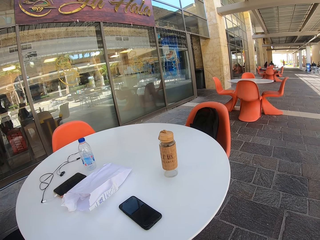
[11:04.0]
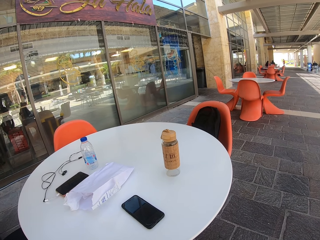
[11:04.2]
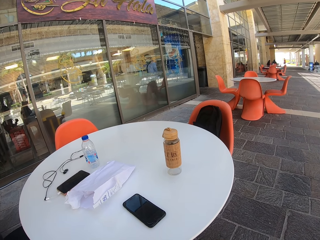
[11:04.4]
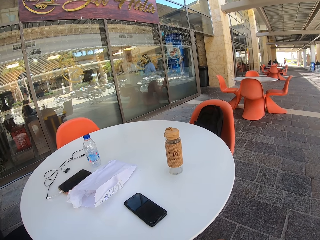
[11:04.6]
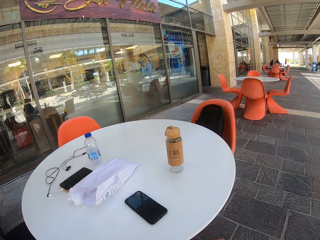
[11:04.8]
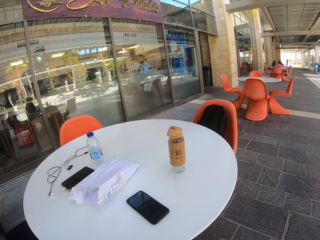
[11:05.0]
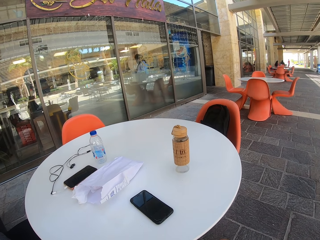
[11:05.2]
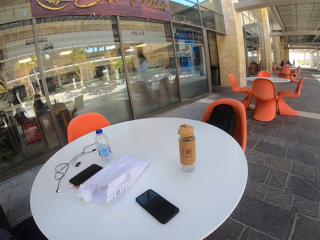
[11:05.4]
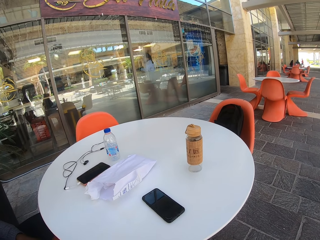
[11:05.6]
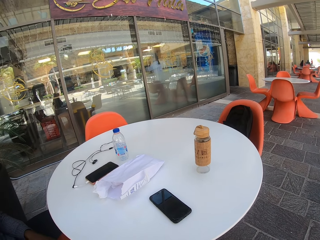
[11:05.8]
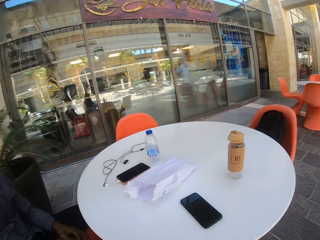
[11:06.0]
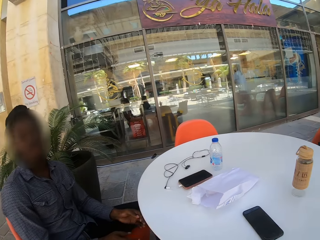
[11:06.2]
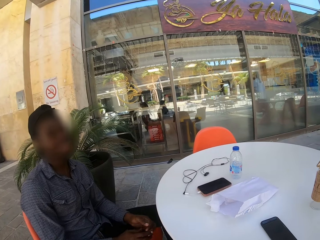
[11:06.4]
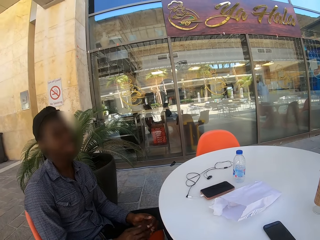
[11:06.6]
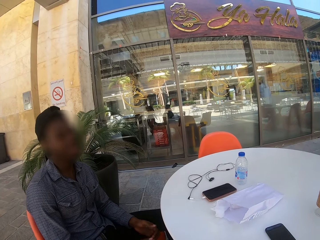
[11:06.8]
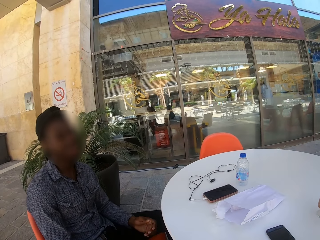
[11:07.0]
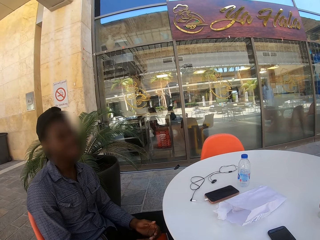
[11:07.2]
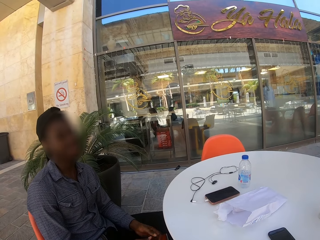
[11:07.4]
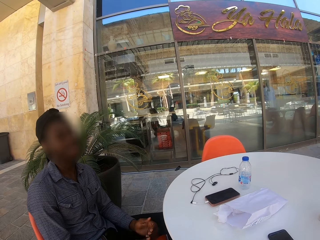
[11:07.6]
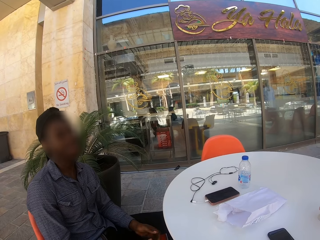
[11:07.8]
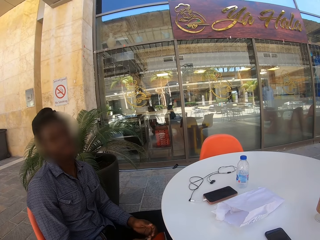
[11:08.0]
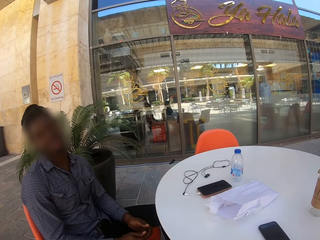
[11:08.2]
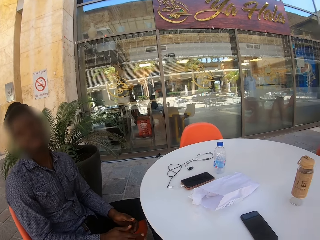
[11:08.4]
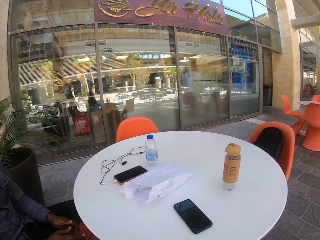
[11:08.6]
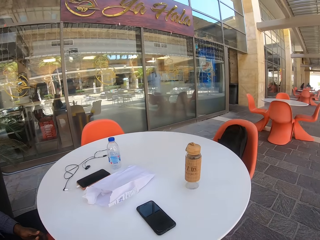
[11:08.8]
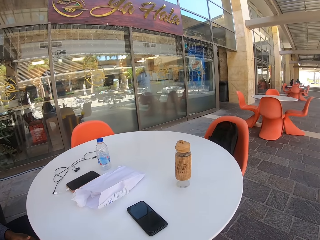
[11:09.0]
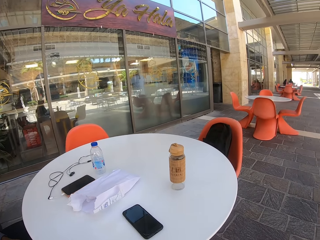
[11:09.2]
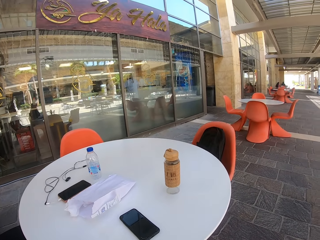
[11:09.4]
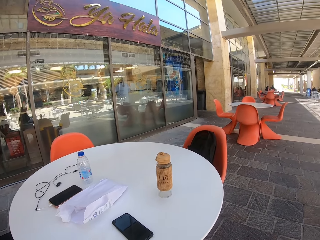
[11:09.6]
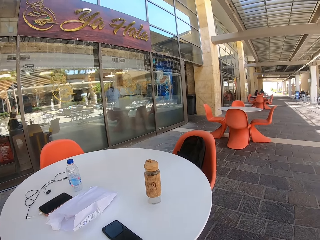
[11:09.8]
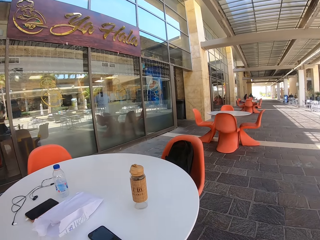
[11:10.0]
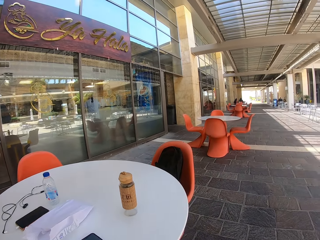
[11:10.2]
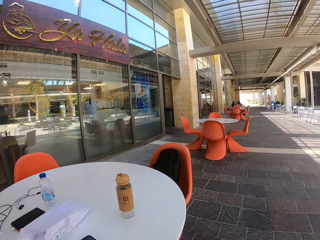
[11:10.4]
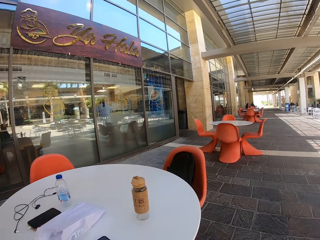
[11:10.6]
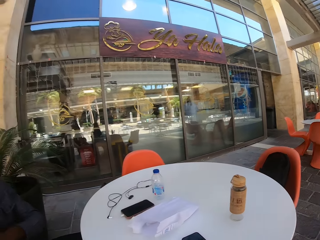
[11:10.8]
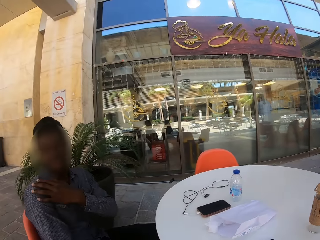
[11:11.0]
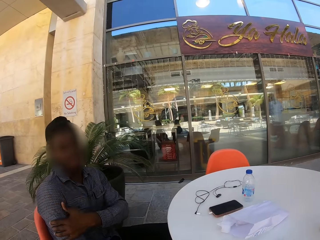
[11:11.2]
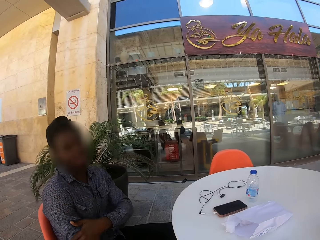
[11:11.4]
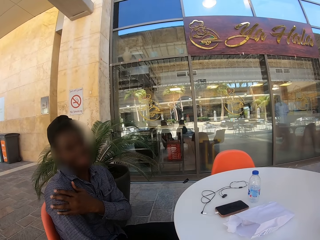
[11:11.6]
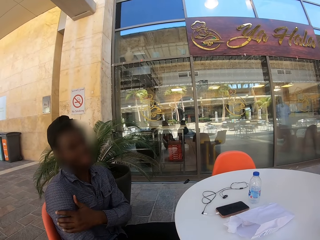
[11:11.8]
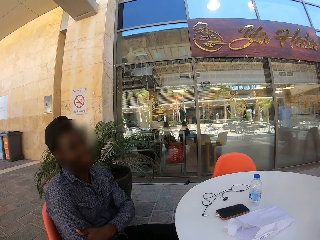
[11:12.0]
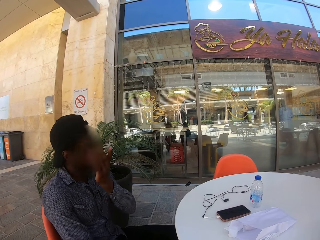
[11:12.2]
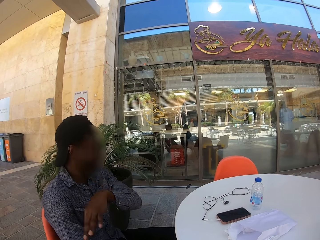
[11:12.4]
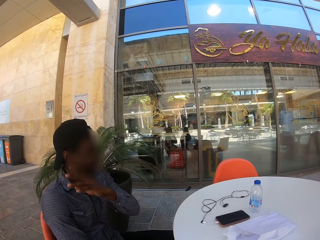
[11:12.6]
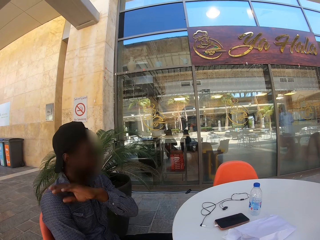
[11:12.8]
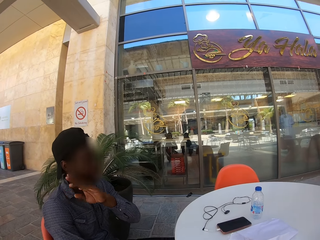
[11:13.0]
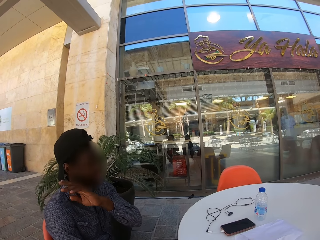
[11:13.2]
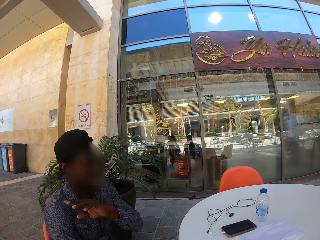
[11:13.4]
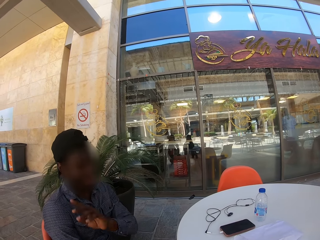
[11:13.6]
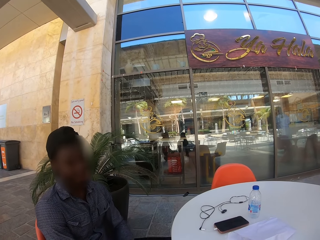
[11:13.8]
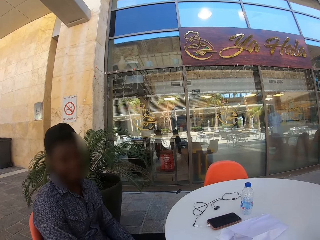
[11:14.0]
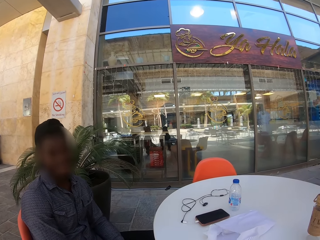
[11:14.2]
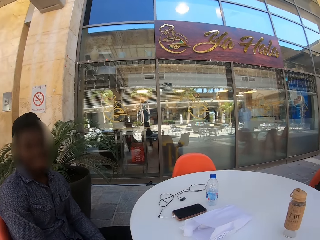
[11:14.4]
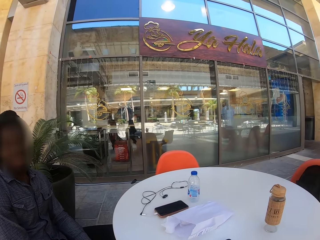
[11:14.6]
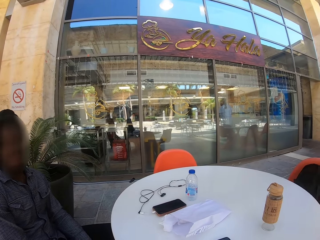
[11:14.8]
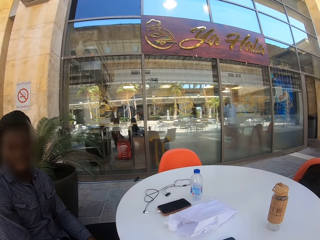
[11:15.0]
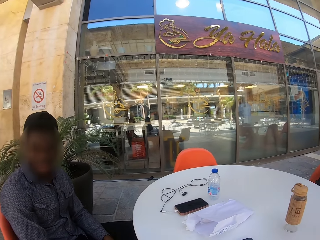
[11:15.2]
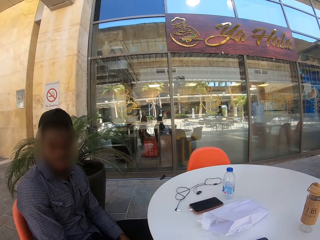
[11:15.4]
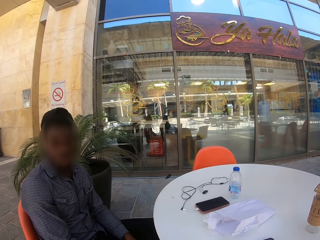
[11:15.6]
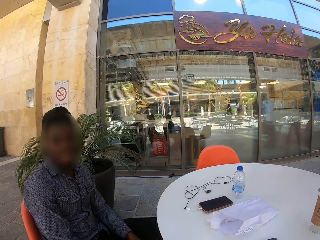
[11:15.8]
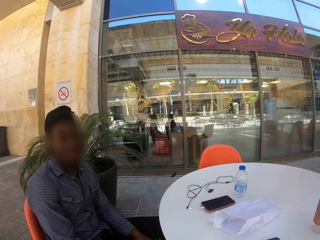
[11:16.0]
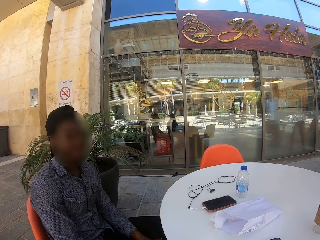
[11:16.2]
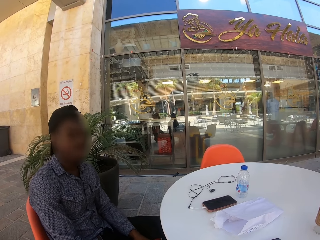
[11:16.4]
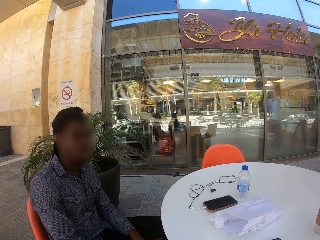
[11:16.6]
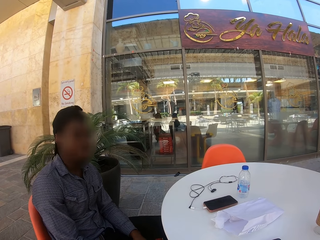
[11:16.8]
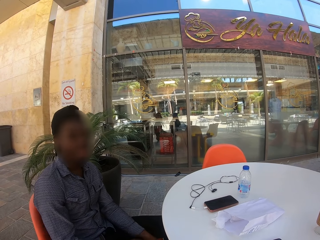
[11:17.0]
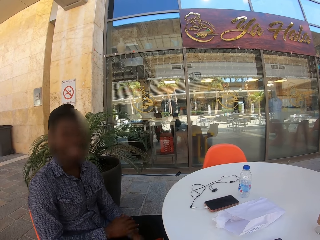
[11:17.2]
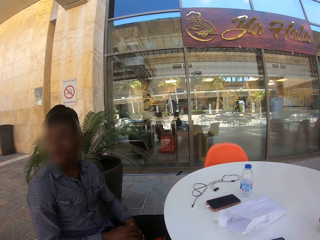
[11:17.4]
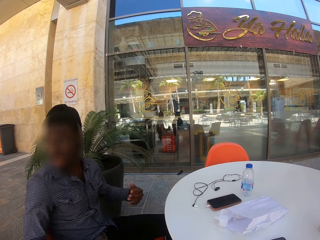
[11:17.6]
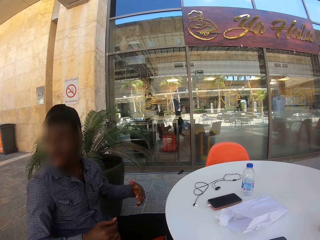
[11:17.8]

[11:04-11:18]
The camera wearer looks around. A man speaks to the camera wearer. The man touches his shoulder and moves the hands.

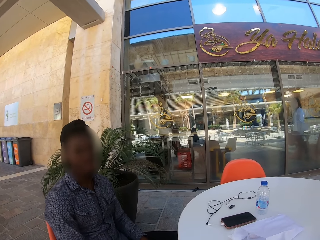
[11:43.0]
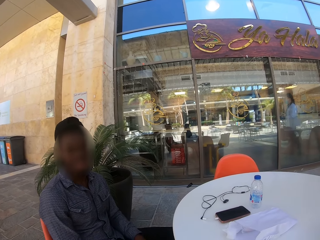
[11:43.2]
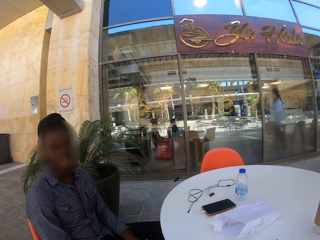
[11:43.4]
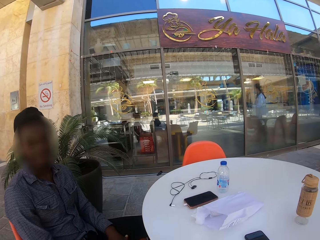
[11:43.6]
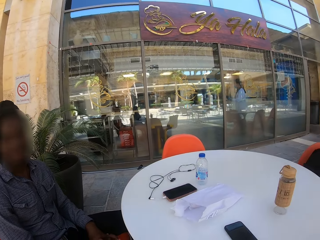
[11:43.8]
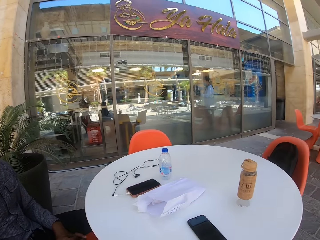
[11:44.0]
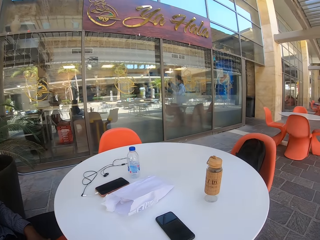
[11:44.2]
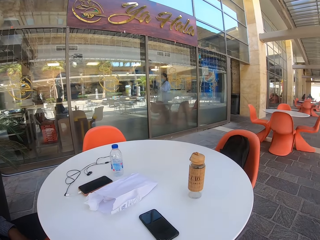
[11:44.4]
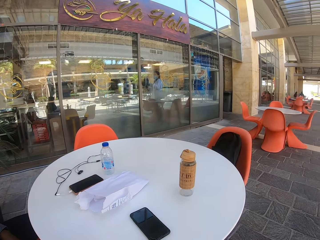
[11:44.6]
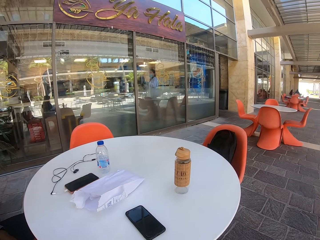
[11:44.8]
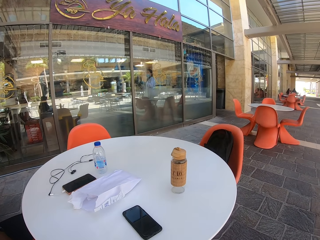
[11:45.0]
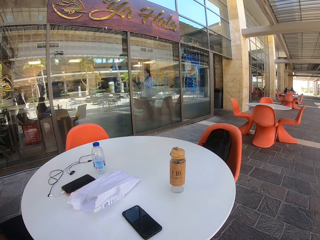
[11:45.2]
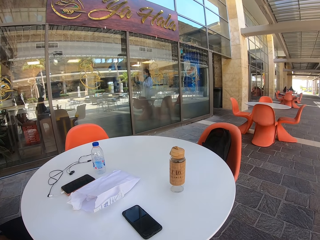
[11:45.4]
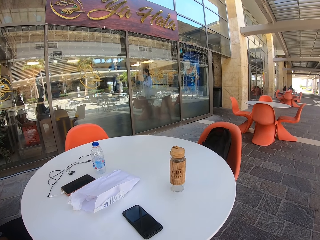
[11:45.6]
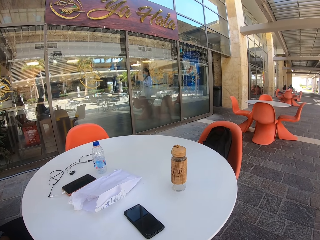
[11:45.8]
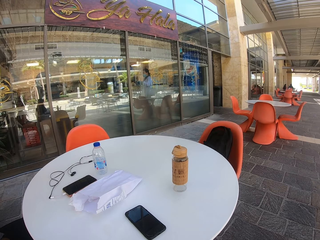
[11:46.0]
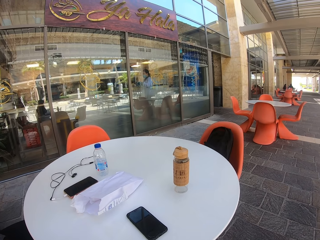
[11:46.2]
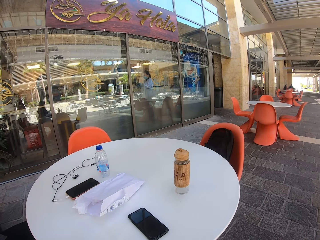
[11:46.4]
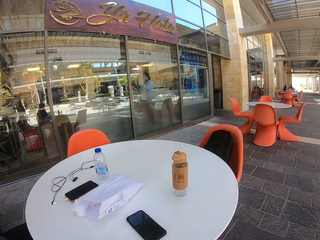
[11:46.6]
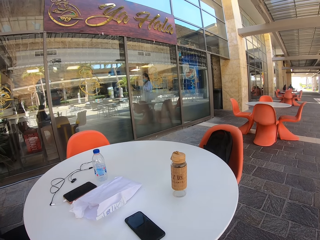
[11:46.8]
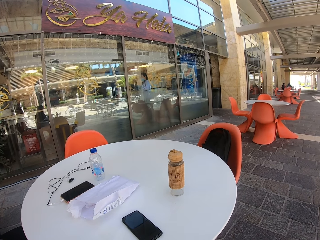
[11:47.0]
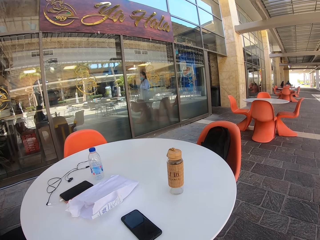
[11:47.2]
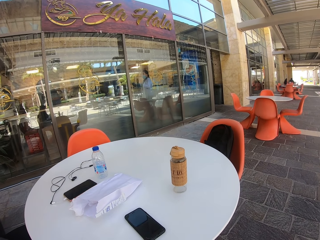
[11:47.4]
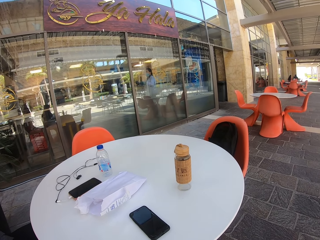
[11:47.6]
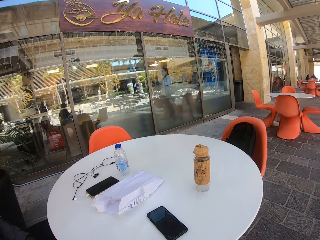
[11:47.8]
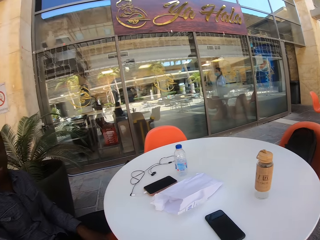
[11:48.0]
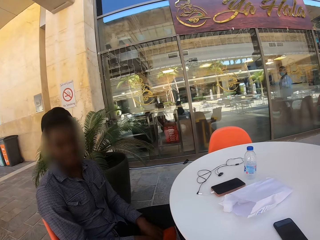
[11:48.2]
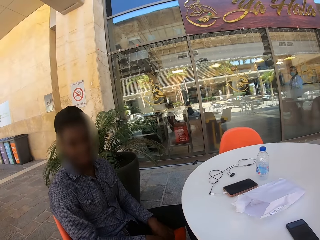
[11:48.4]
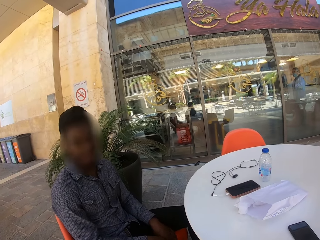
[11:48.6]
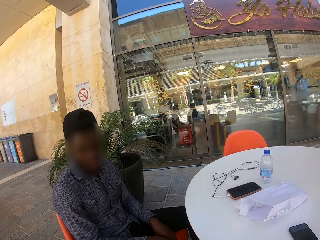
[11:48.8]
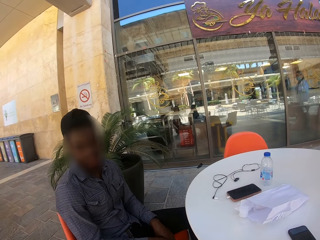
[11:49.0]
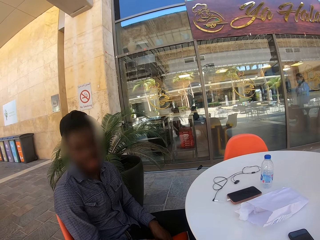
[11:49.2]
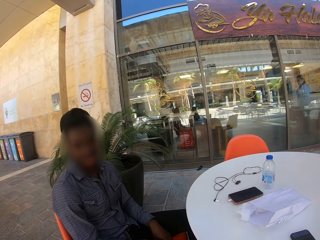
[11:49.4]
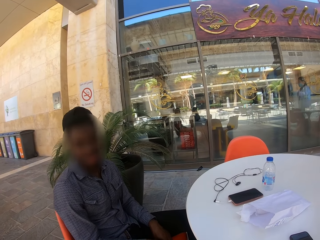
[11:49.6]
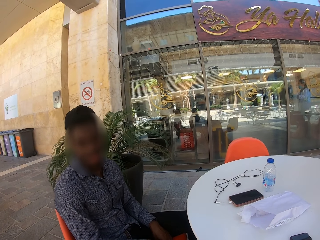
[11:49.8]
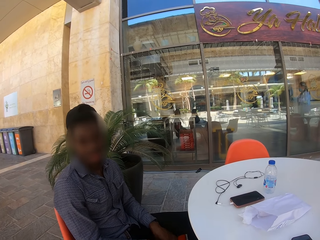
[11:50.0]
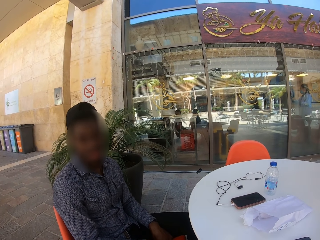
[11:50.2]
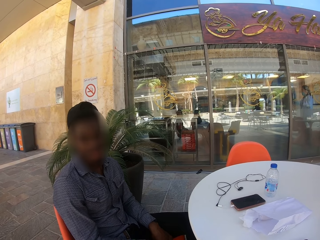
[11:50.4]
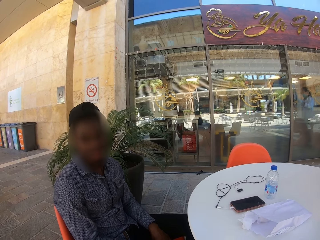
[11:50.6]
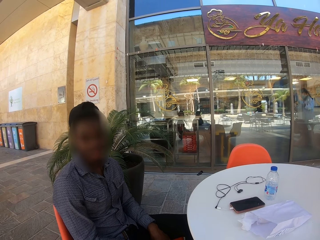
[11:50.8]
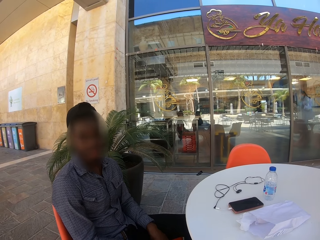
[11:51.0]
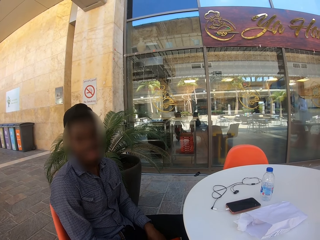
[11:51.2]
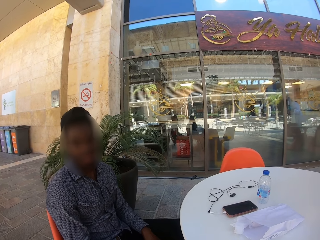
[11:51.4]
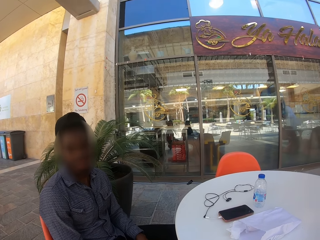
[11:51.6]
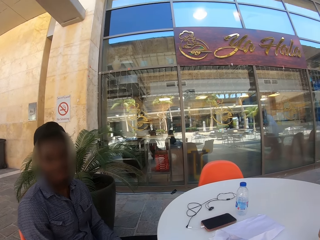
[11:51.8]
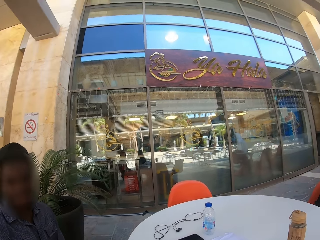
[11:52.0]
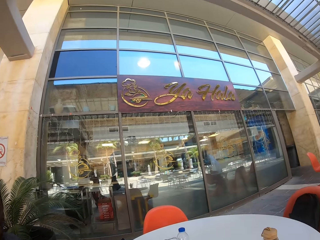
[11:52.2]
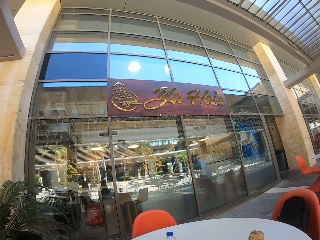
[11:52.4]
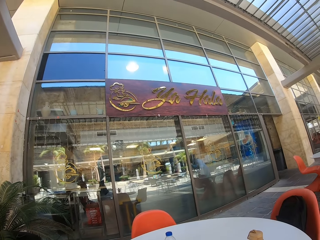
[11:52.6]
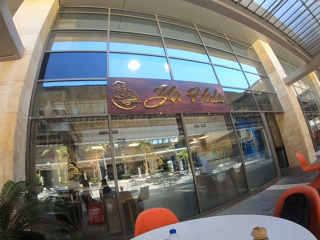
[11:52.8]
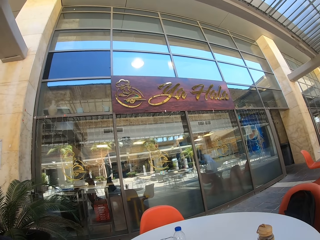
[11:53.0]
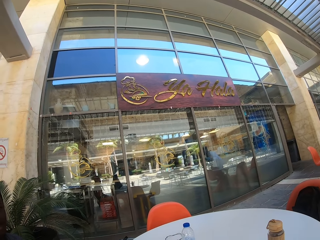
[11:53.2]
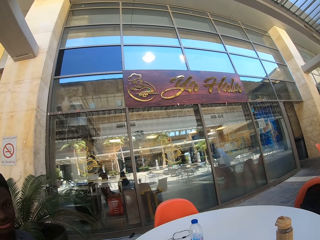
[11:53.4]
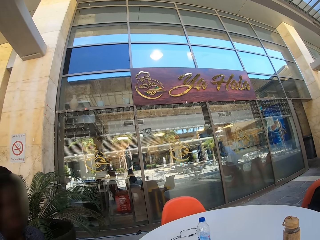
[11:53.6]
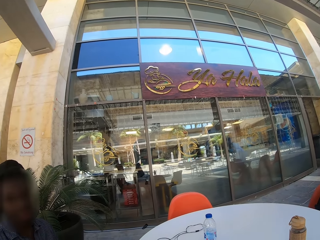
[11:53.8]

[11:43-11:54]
The camera wearer looks around. A person speaks to the camera wearer. The camera wearer looks around.
